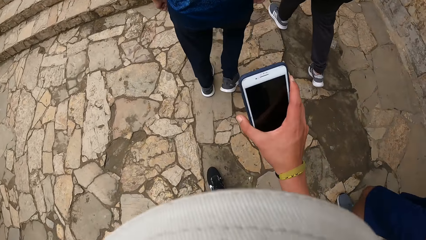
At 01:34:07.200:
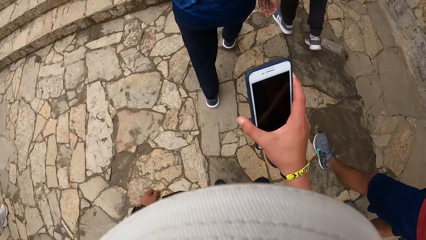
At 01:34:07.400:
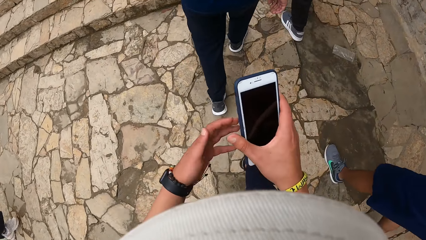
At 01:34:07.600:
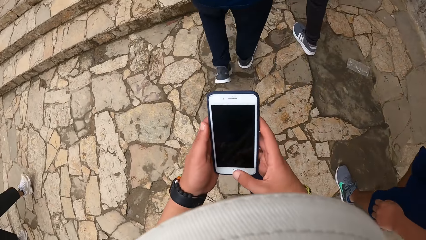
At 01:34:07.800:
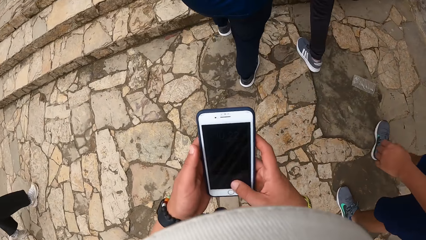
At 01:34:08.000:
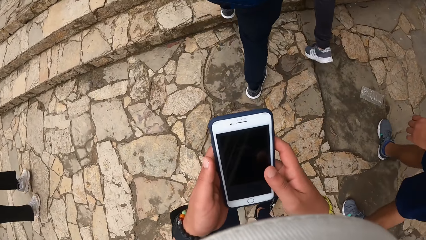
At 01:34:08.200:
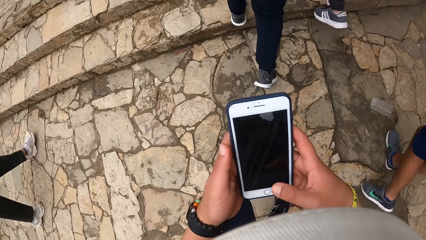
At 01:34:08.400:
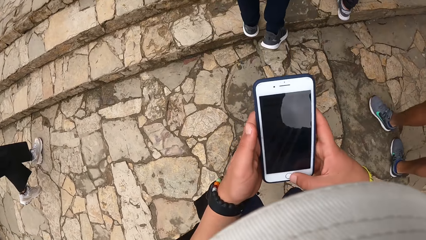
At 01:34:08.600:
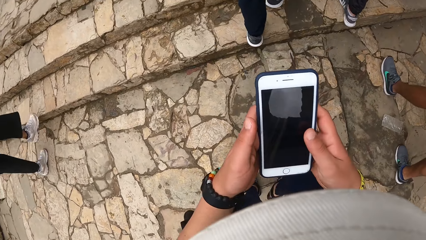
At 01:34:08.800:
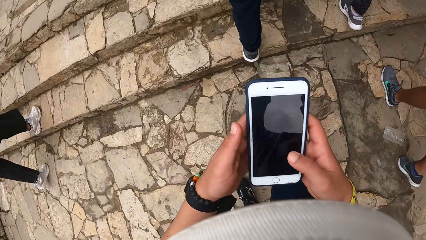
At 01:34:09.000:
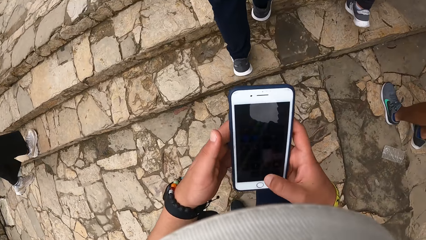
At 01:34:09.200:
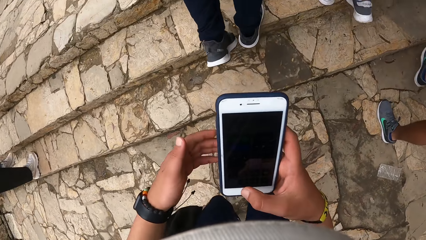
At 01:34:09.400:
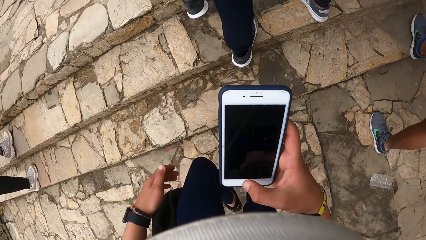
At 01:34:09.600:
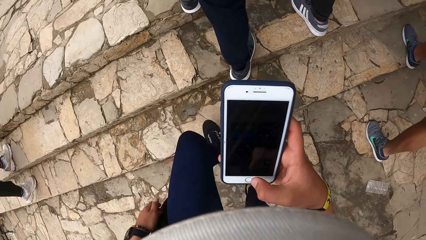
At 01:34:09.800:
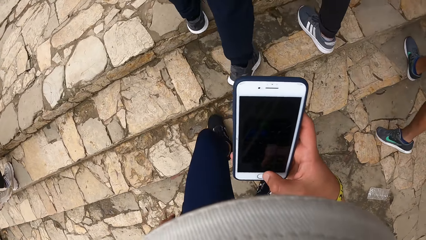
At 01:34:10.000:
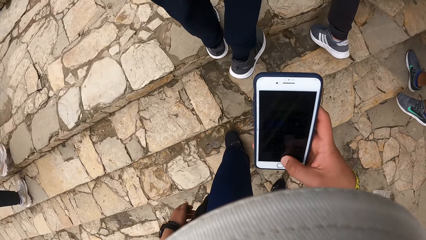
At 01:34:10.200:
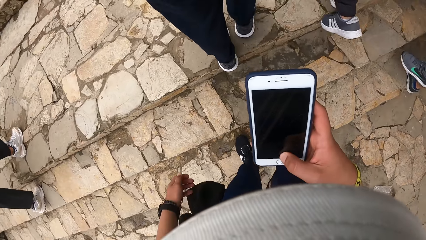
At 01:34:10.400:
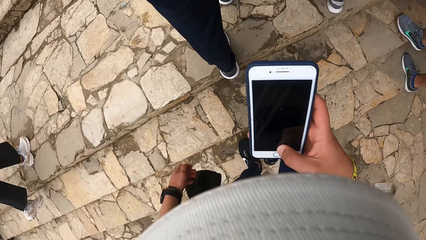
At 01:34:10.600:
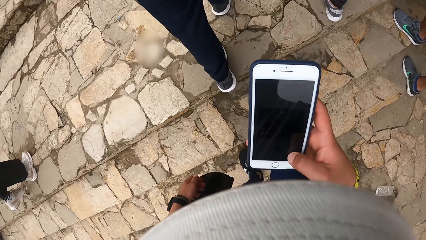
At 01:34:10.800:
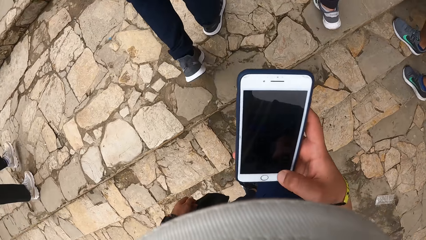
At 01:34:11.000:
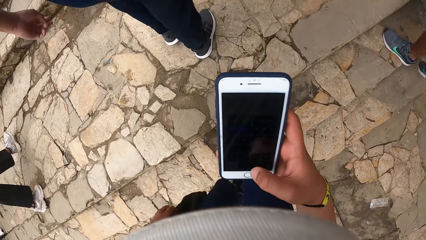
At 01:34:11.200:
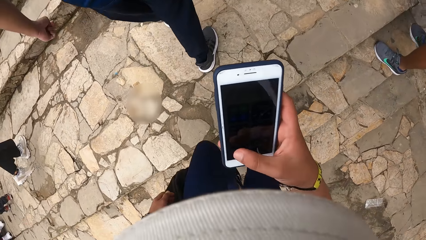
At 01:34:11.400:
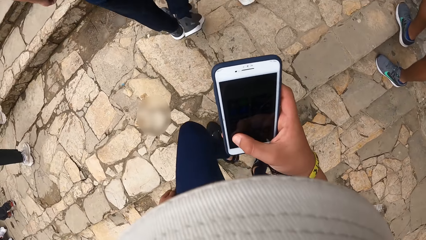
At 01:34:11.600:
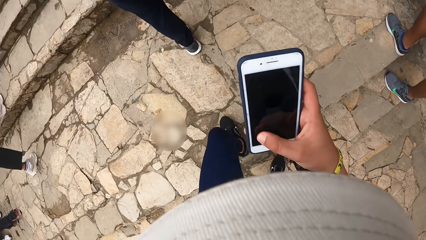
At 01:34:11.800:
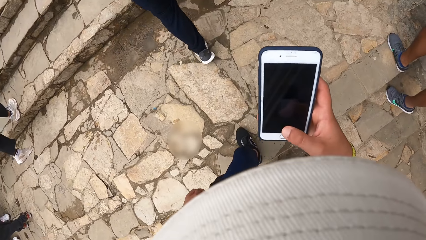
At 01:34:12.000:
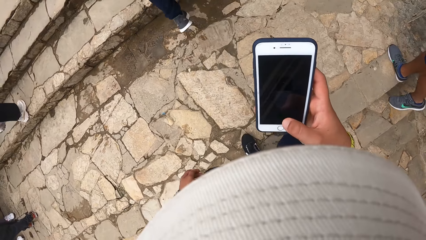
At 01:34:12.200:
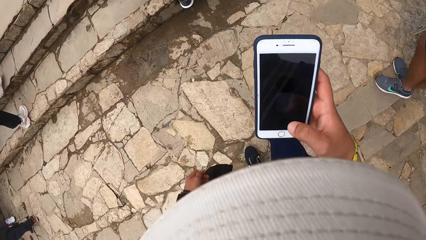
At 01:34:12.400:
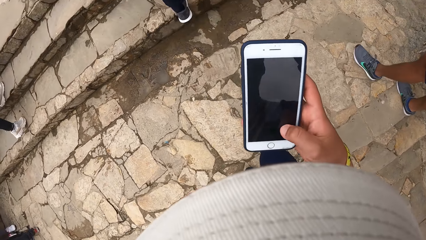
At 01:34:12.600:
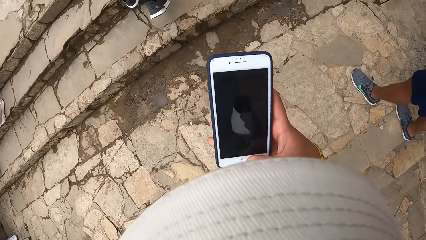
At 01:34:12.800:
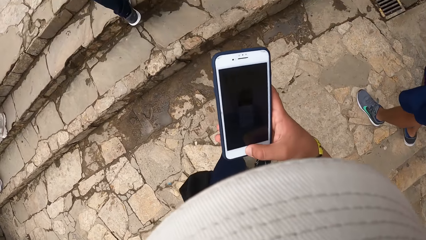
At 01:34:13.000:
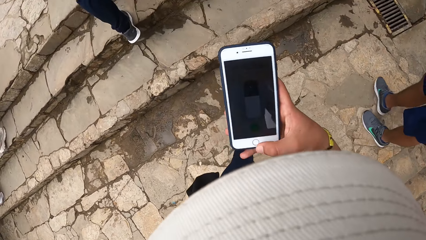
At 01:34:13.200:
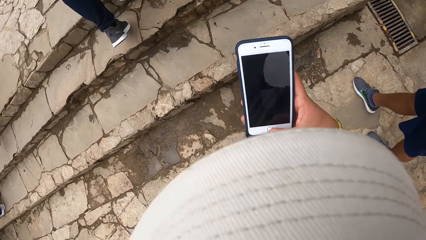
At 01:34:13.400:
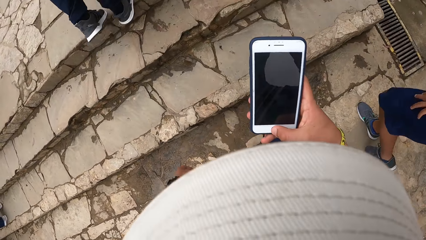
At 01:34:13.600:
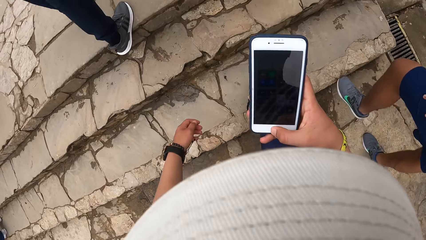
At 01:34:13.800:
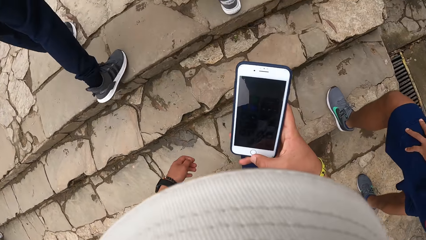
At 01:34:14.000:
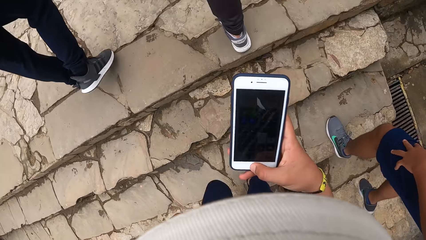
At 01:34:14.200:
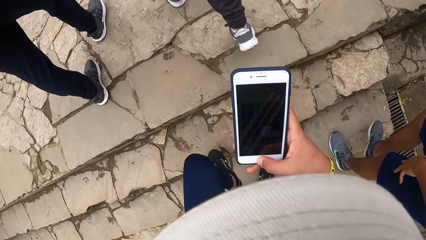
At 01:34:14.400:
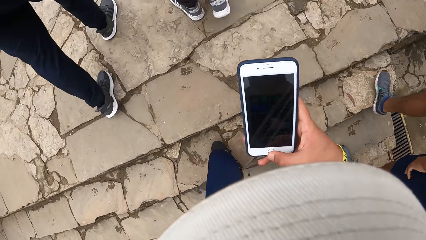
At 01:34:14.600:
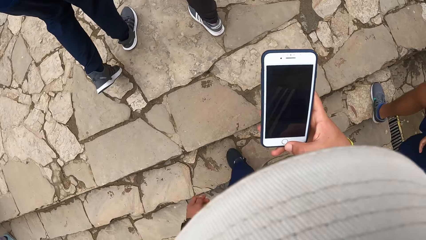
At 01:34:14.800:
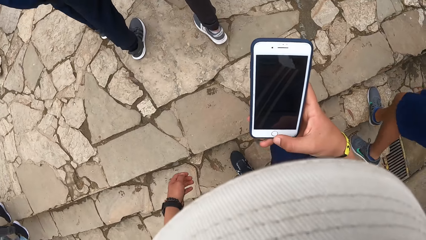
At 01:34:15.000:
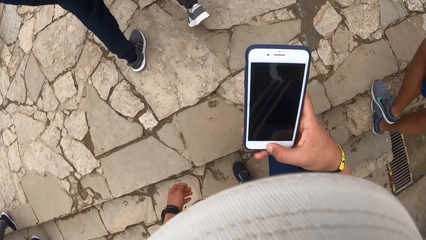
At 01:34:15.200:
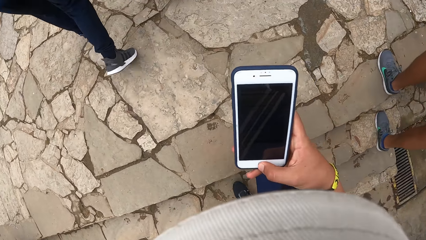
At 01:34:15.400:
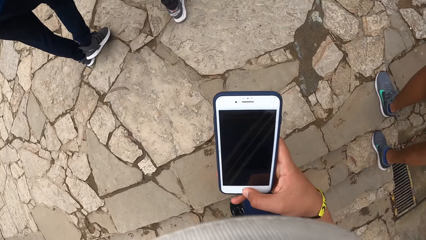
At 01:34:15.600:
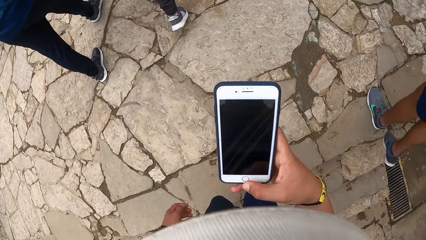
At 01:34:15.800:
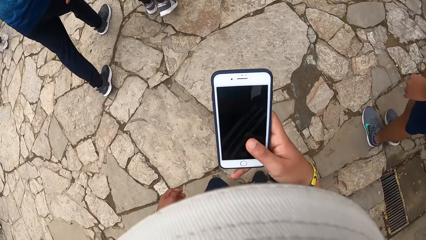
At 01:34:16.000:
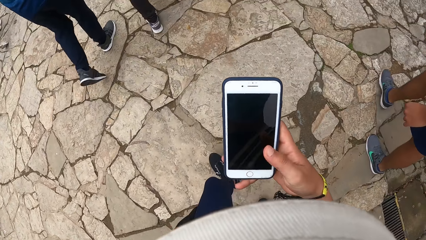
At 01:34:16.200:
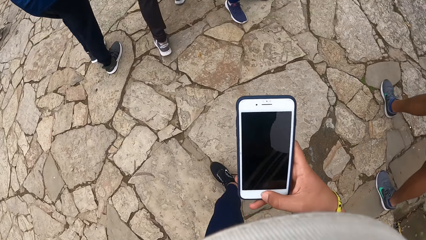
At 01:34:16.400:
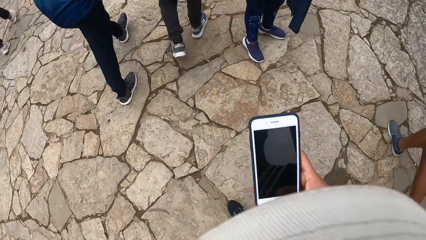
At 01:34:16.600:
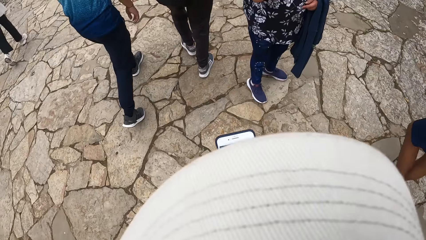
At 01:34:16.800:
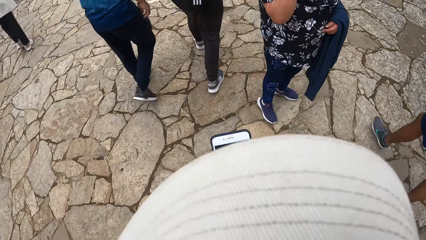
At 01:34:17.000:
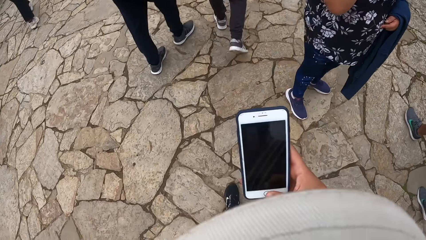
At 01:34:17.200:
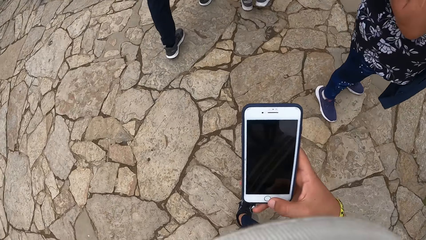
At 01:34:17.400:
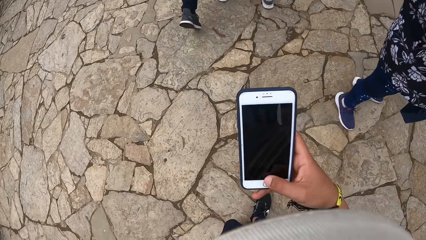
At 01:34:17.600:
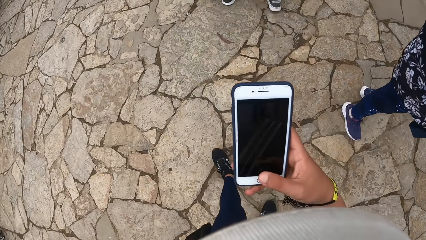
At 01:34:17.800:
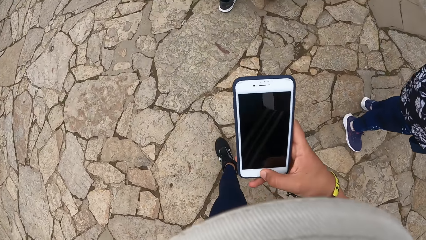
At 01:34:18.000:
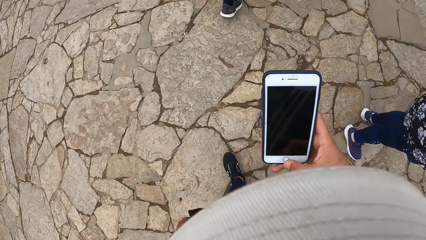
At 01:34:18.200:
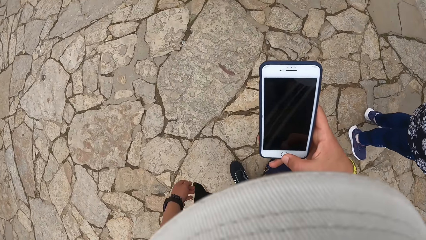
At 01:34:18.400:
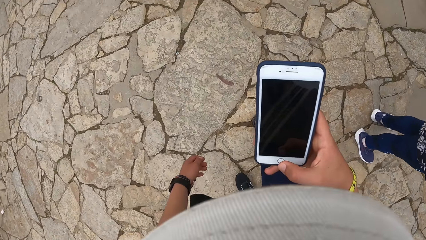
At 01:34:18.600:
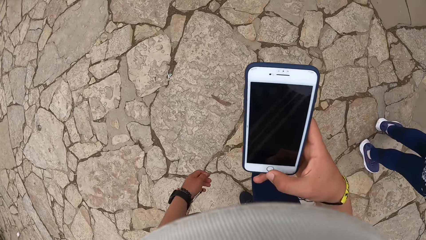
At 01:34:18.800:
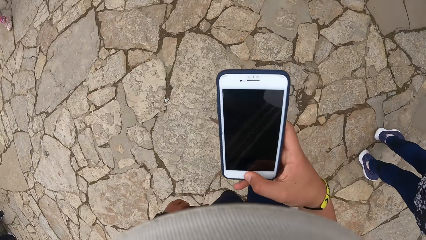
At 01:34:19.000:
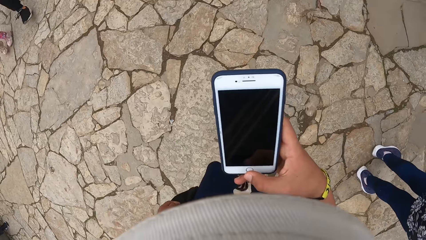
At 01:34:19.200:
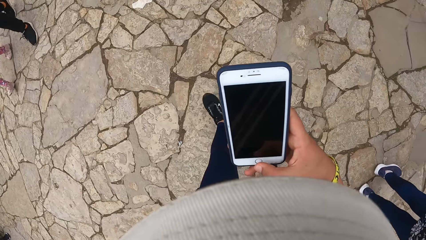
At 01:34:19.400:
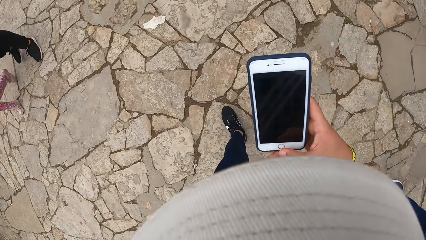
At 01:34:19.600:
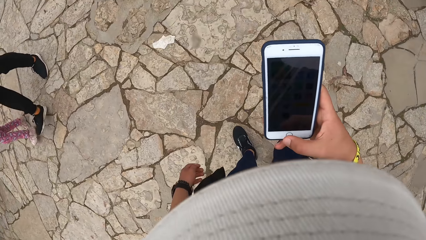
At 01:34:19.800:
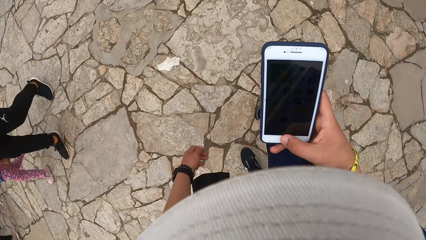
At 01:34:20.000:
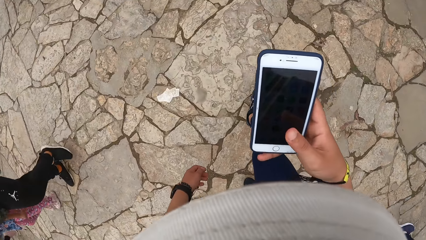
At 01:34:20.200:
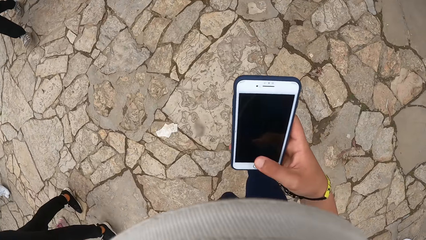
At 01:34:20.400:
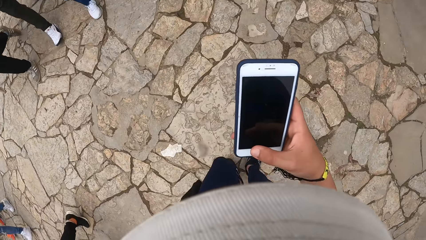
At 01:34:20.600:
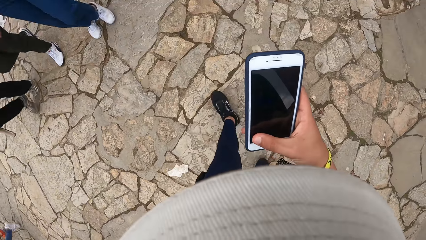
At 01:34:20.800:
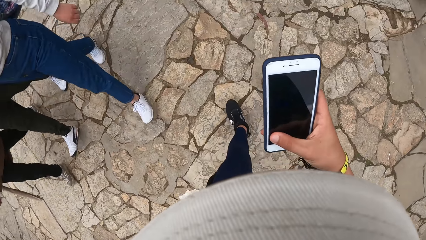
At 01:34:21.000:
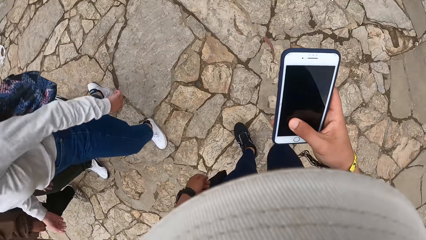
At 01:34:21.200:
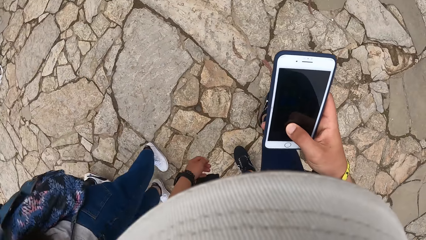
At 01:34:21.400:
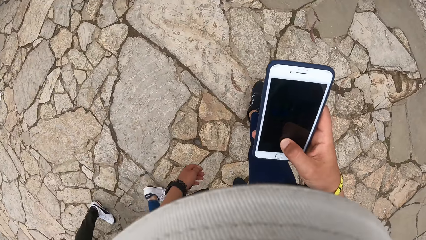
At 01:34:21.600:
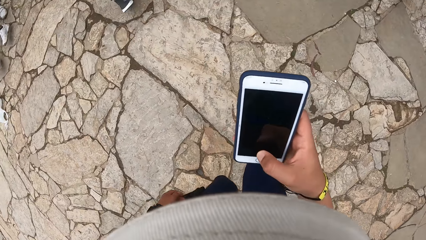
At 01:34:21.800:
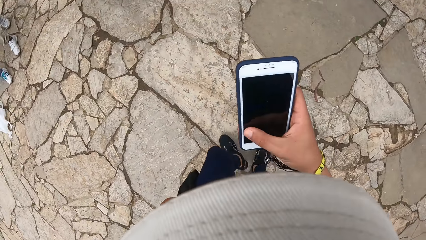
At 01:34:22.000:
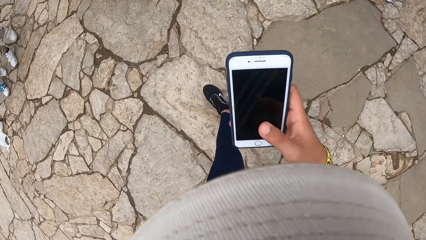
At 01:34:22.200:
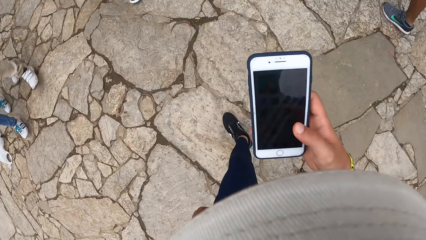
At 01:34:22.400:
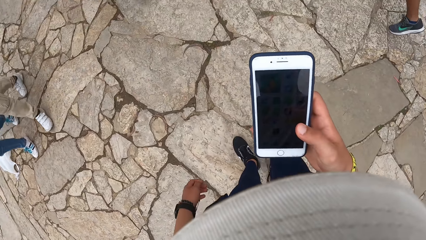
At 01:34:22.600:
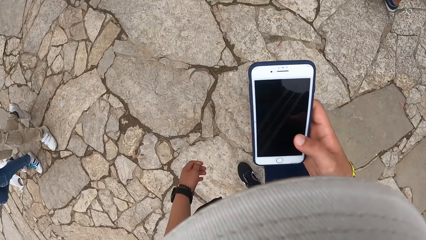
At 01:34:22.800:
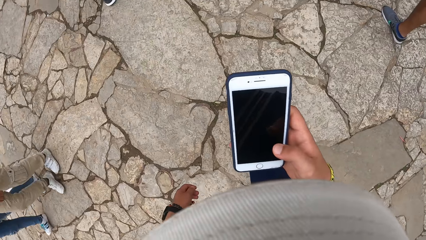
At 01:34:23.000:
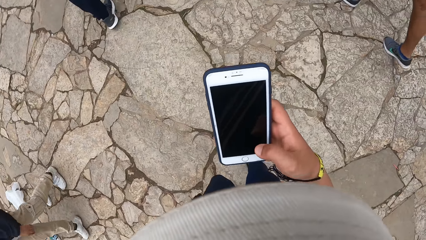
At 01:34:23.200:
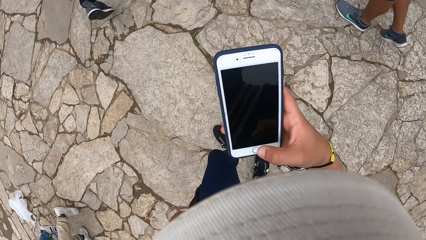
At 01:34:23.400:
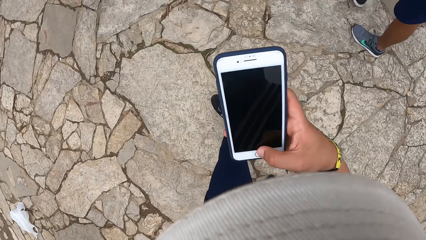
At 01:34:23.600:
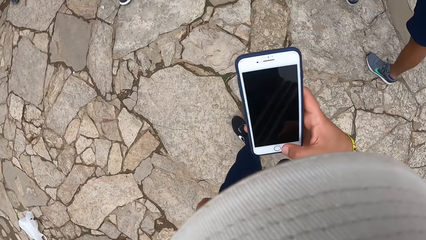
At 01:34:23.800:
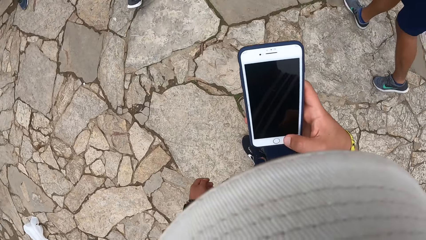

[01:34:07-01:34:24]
The camera wearer looks at his phone. He operates the phone with both hands. A man and another man walk up the stairs. The camera wearer scrolls the phone. He operates the phone with his right hand. He walks up the stairs. The first man walks up the stairs. The other man walks up the stairs. The camera wearer scrolls the phone. The first man walks in the park. A third man walks in the park. The camera wearer walks in the park. The other man walks in the park. The camera wearer walks down the street. He scrolls the phone.
